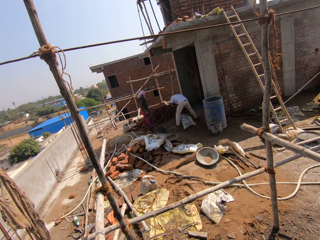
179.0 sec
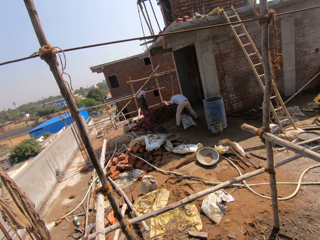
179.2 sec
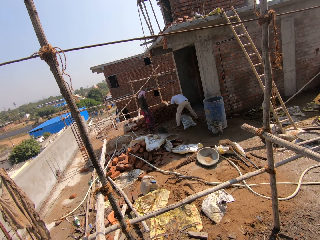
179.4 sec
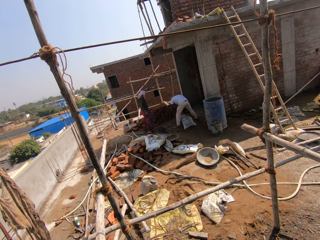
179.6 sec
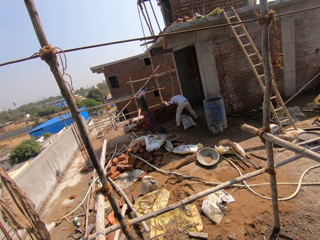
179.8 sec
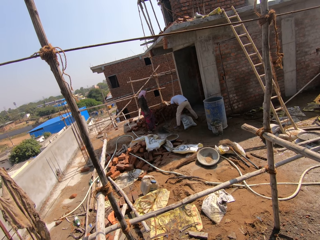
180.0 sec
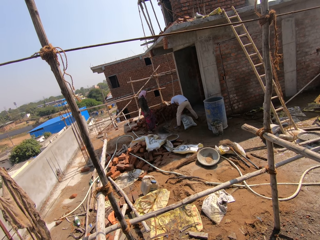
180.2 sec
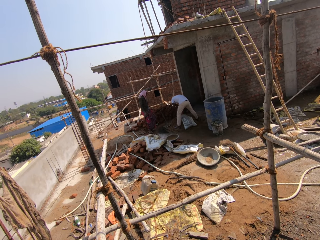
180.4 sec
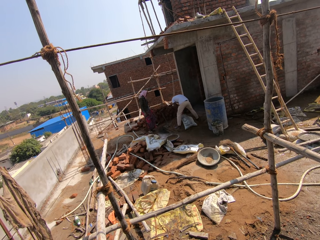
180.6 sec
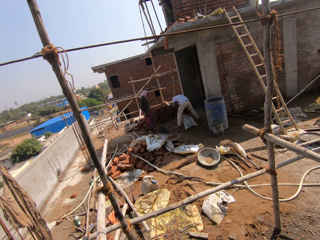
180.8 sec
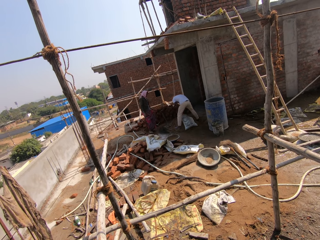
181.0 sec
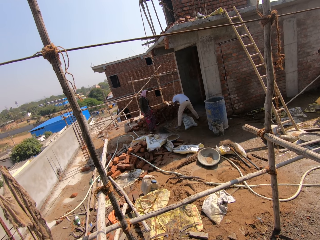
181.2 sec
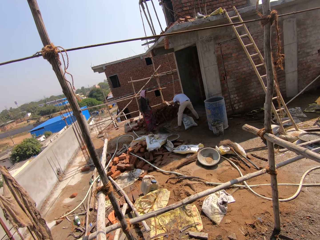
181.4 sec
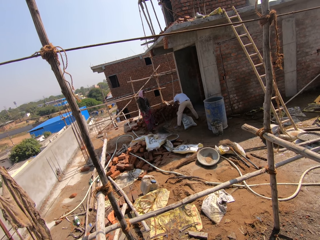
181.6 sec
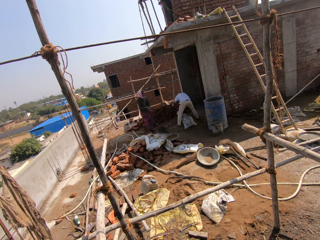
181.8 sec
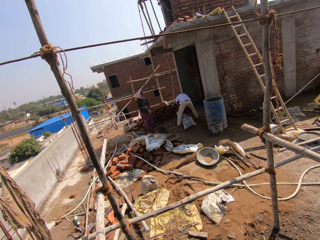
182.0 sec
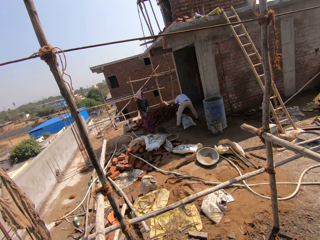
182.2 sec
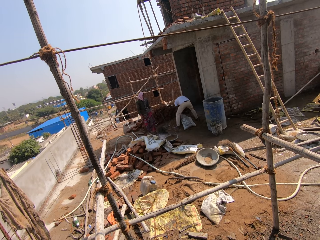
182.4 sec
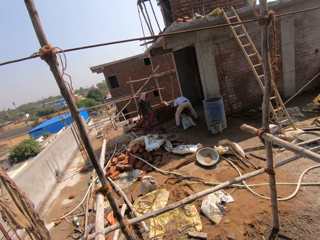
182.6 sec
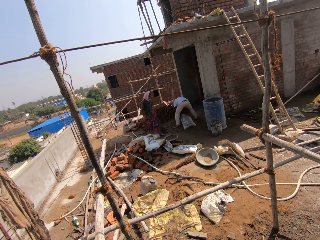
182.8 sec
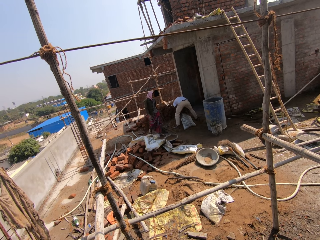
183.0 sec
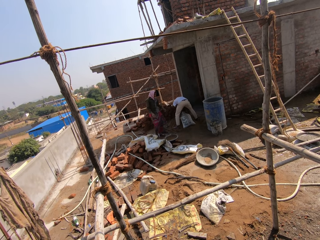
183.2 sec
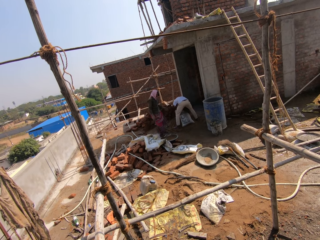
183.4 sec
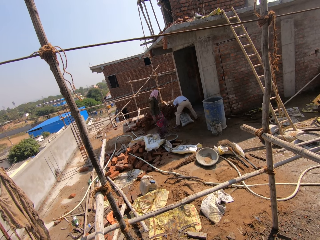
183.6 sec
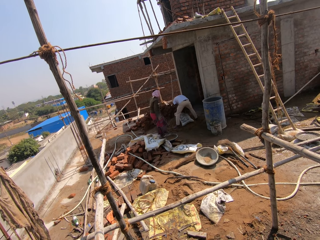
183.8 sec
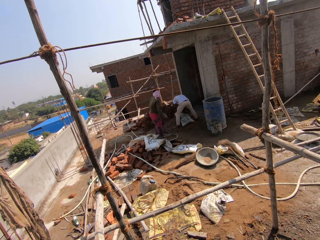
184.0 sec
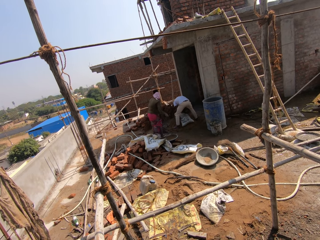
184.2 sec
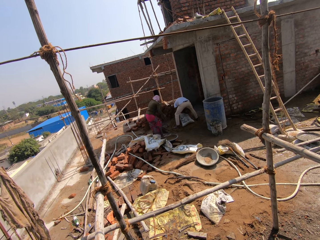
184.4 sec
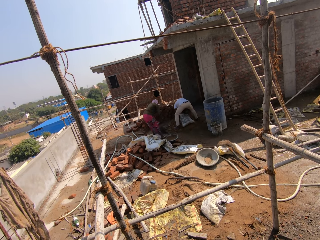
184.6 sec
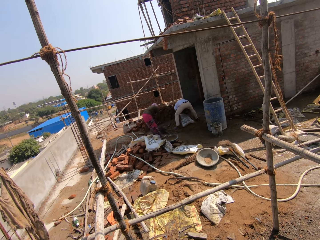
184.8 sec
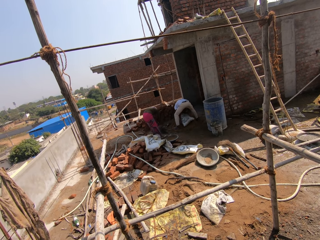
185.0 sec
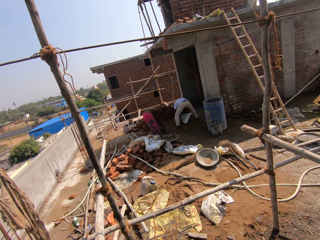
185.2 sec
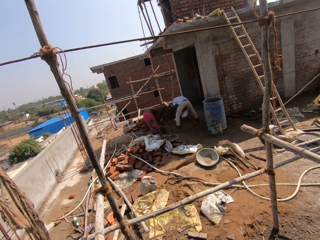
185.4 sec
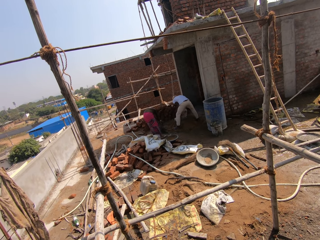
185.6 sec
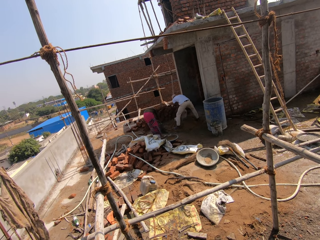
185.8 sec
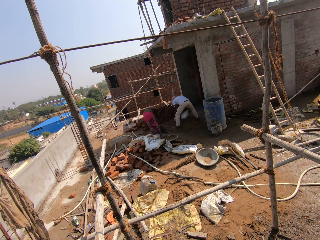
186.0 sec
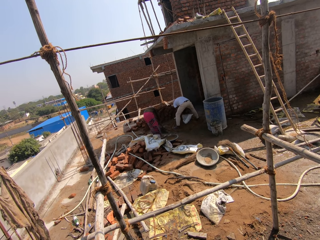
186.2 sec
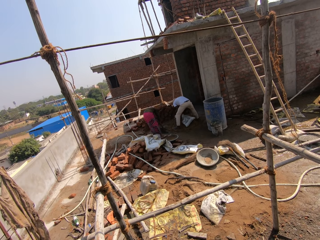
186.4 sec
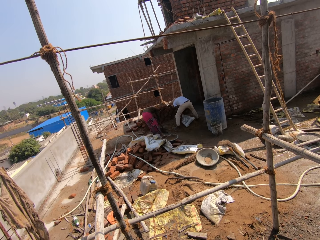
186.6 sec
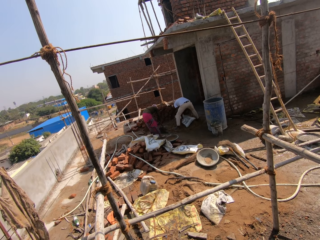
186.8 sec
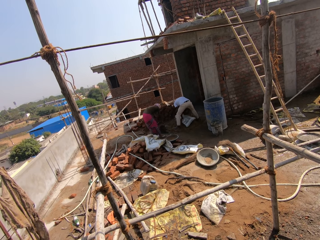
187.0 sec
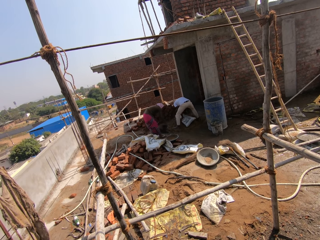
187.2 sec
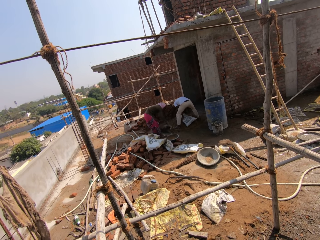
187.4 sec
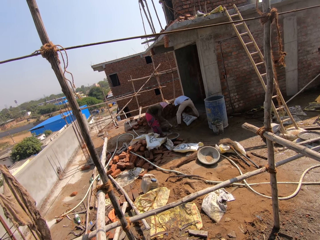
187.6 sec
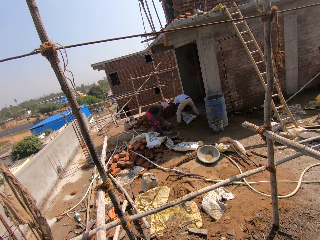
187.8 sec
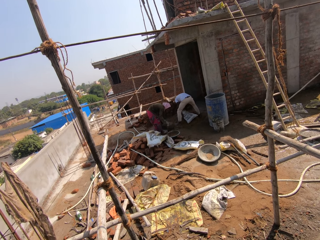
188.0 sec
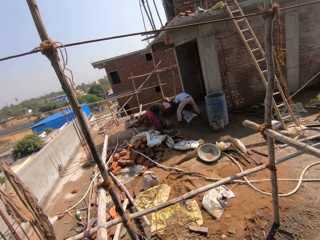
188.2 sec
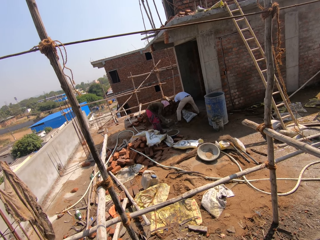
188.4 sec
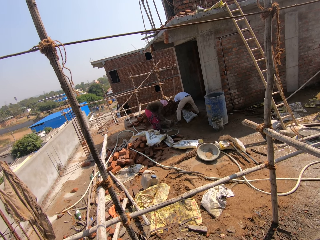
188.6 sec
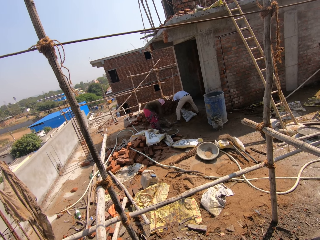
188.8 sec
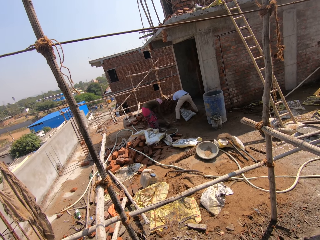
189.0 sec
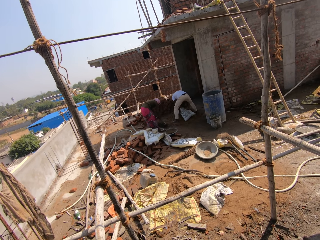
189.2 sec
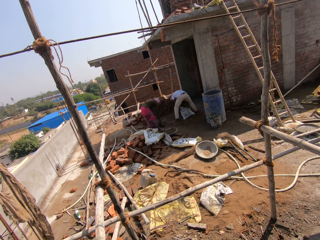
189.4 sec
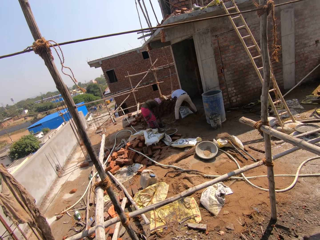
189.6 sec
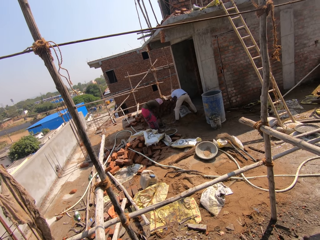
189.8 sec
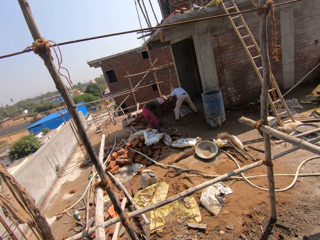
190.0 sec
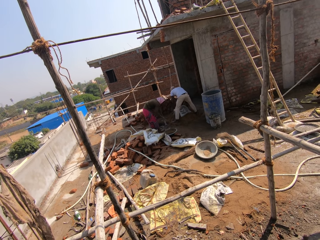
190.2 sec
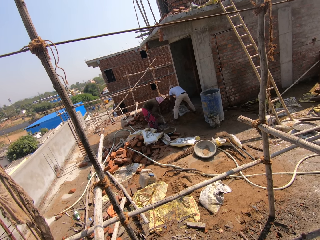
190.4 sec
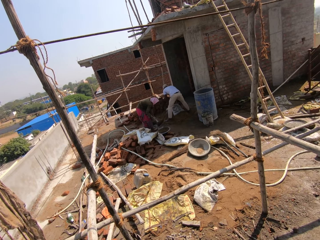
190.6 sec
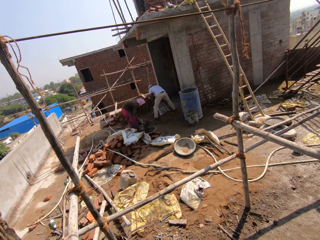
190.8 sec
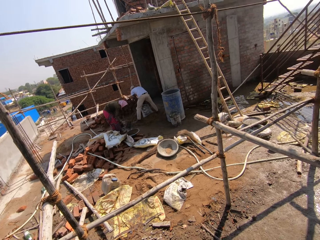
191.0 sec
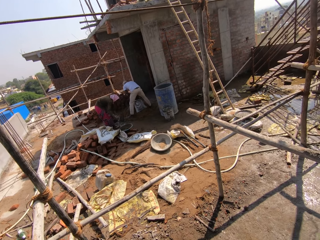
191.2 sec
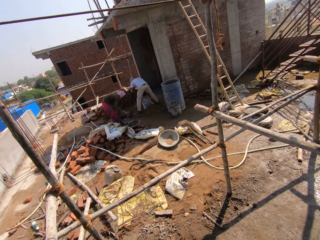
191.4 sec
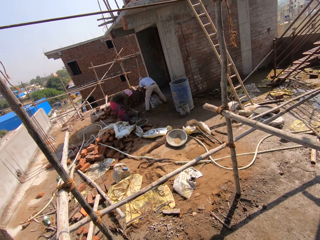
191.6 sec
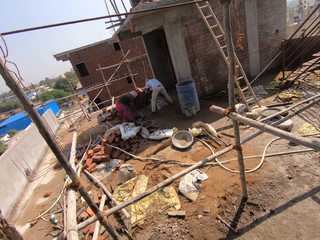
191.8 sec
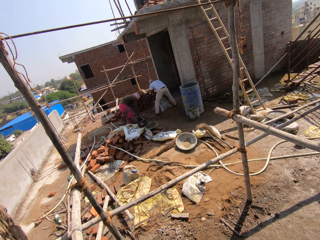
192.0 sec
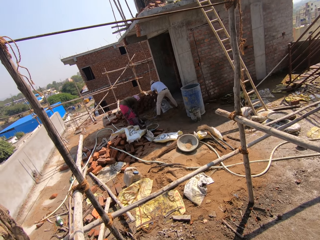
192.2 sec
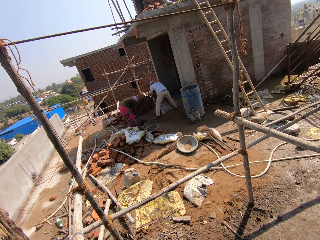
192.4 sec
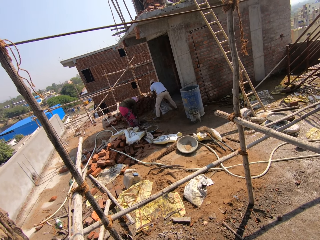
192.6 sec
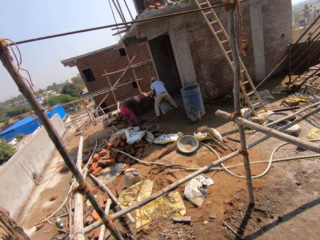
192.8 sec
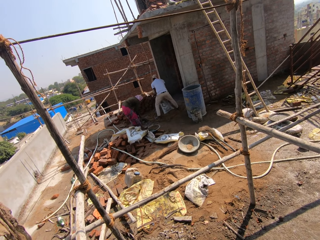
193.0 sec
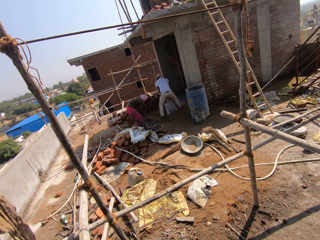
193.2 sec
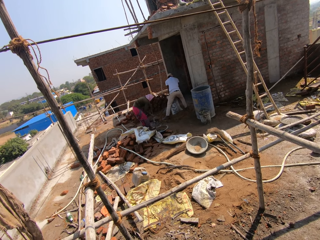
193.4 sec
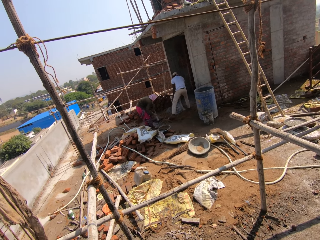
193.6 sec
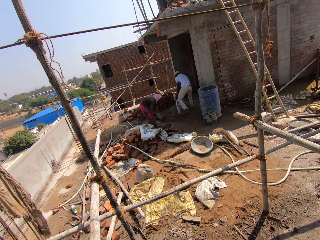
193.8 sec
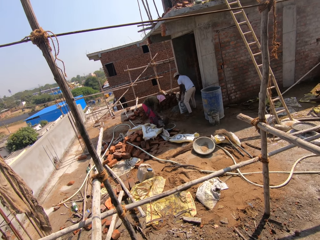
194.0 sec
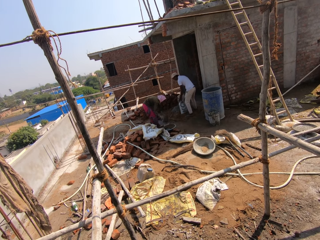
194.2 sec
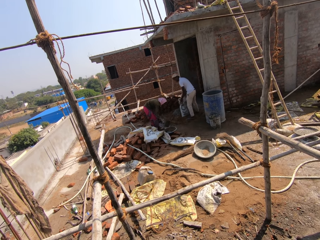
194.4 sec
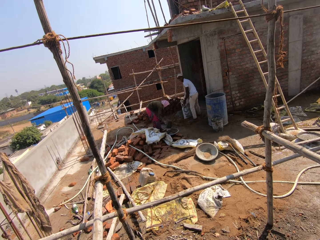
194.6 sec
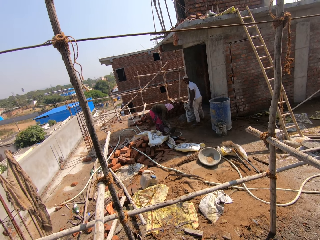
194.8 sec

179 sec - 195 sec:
A person moves the bag of cement on the soil. Another person picks up the hoe, collects the soil and puts the soil in the tray. The camera wearer talks and looks around. The other person takes the hoe and puts the soil on the tray. The first person moves the bag of cement and holds the bag of cement.

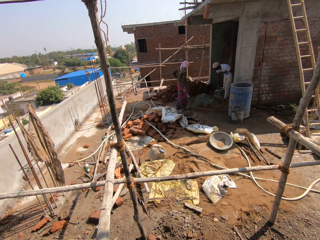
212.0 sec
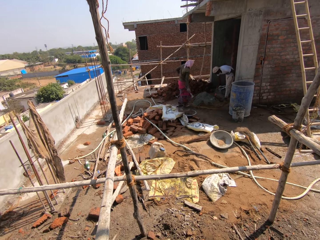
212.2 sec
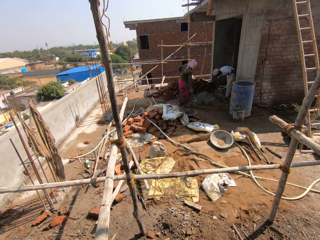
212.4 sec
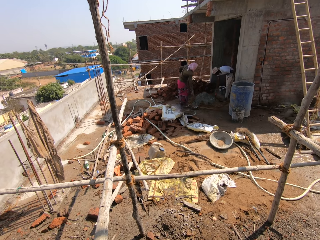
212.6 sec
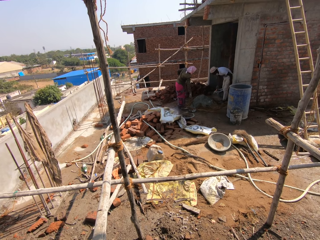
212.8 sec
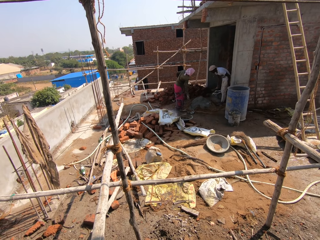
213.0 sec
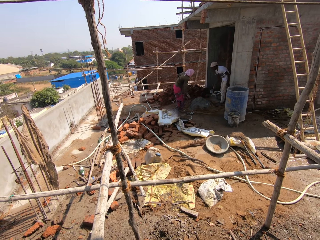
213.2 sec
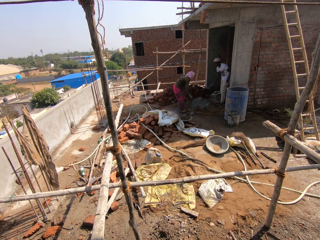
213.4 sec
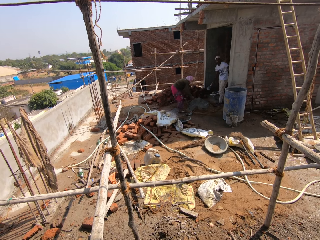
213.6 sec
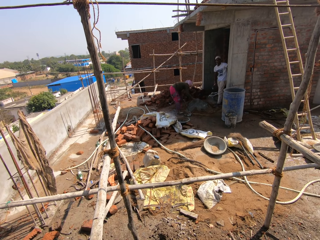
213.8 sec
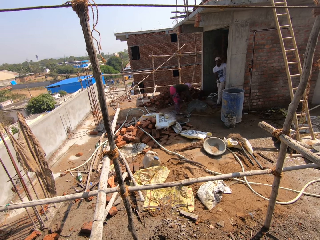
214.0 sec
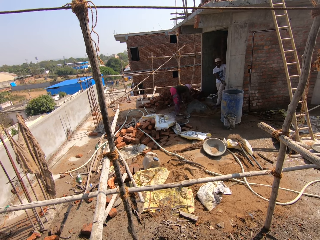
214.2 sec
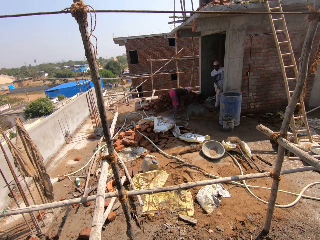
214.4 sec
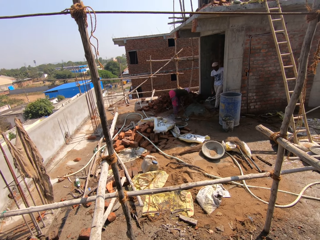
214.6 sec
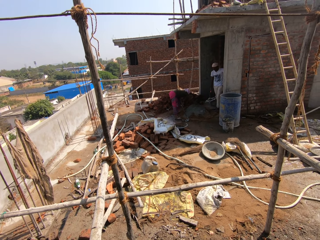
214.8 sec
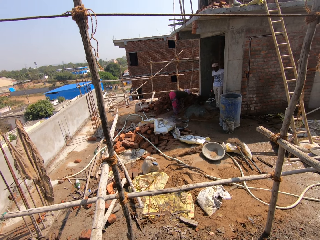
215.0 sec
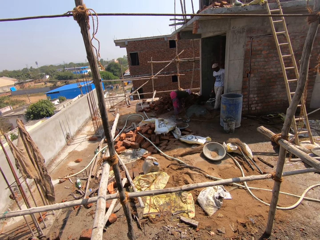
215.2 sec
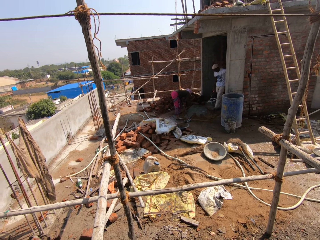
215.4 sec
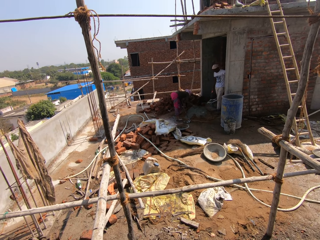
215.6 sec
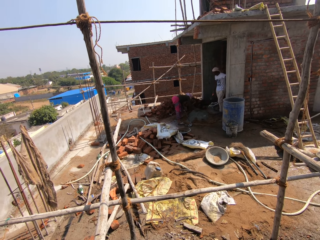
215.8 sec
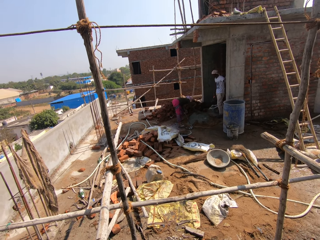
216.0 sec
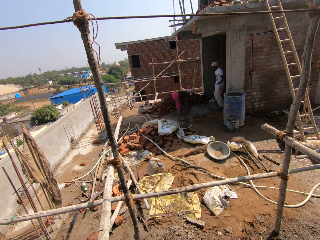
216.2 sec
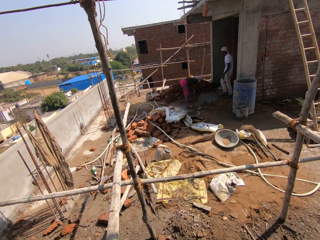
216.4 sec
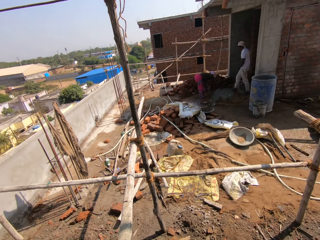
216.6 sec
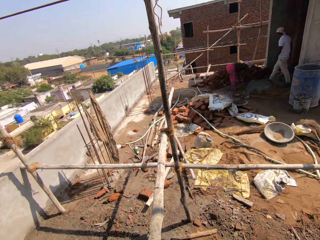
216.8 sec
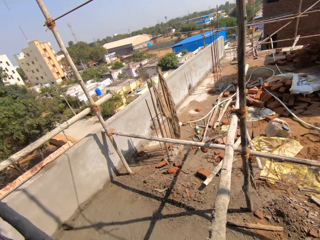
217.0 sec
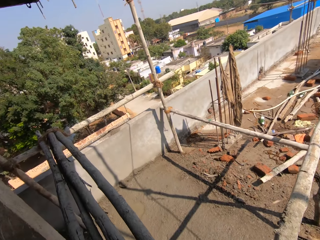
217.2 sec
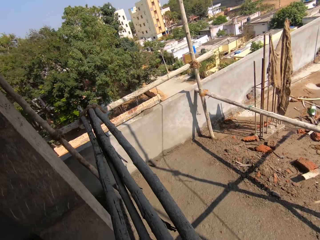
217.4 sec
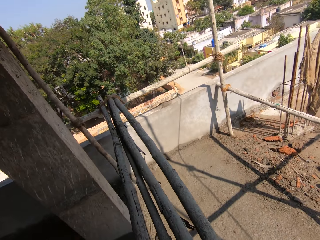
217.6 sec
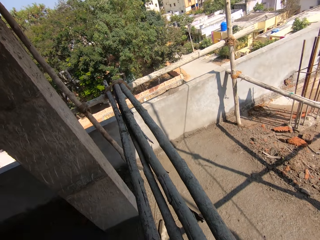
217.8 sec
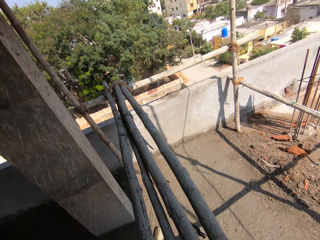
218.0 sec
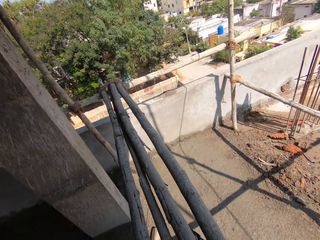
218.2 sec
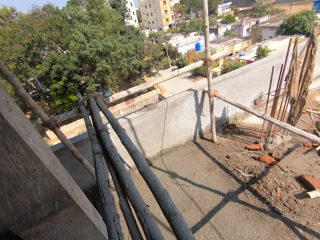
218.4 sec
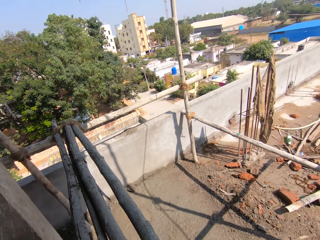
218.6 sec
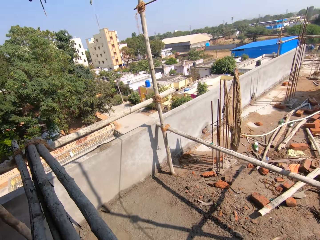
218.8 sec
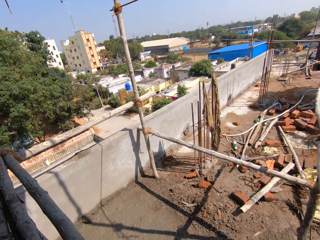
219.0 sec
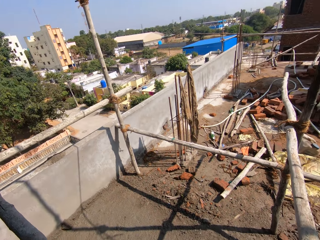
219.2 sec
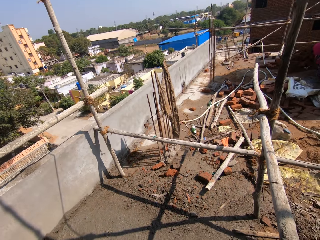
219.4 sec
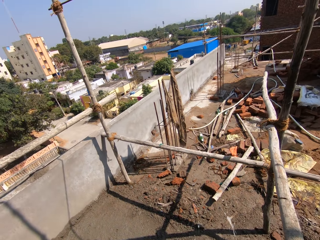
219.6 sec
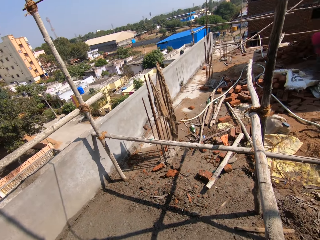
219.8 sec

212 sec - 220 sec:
A person moves the hand on the cement. Another person wipes the hand, takes the trowel and moves the trowel on the wall. The camera wearer clears the throat.
